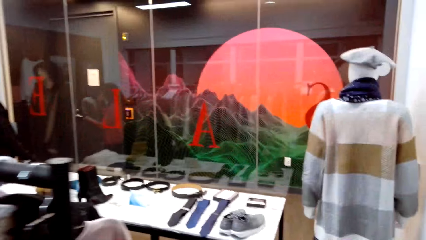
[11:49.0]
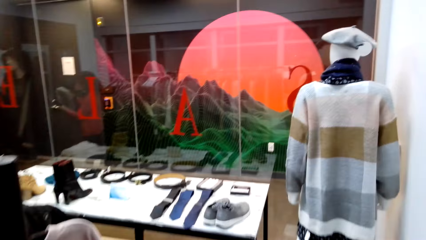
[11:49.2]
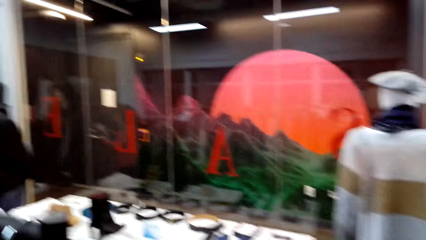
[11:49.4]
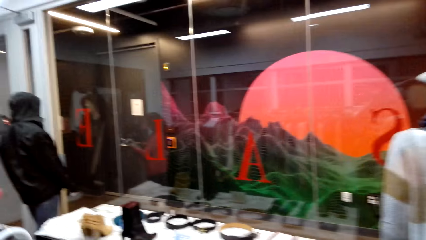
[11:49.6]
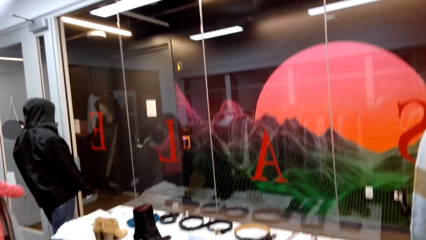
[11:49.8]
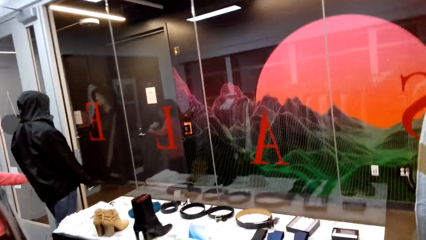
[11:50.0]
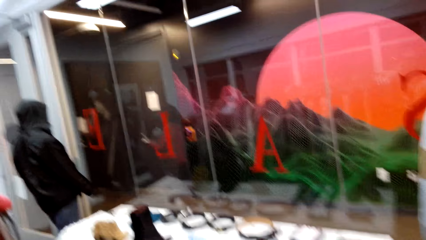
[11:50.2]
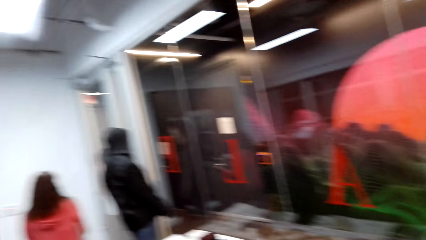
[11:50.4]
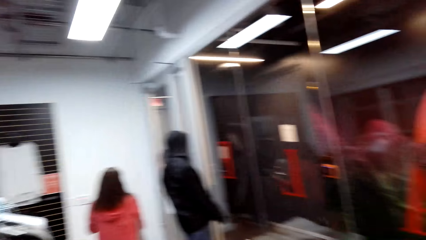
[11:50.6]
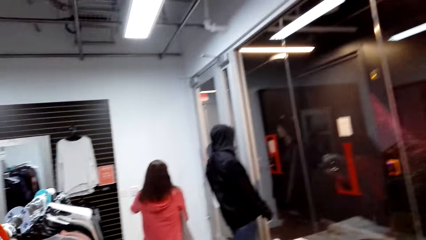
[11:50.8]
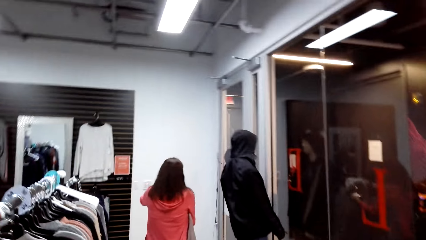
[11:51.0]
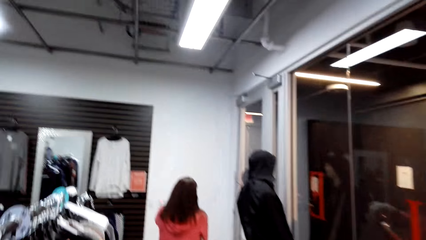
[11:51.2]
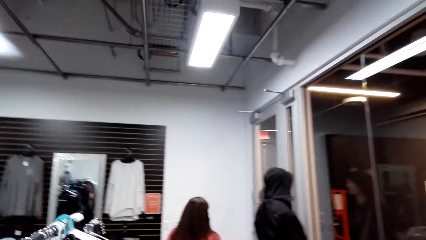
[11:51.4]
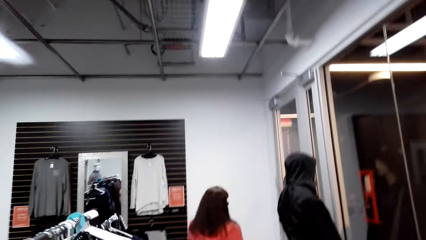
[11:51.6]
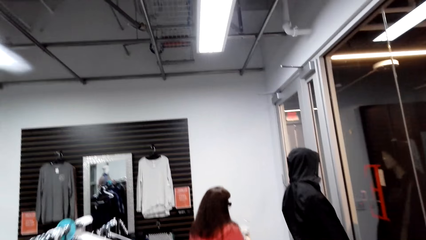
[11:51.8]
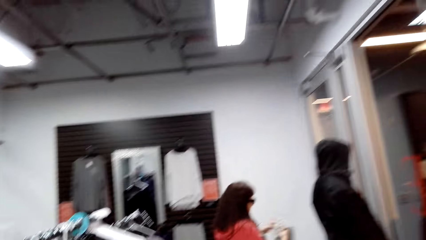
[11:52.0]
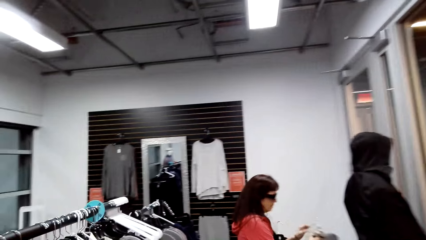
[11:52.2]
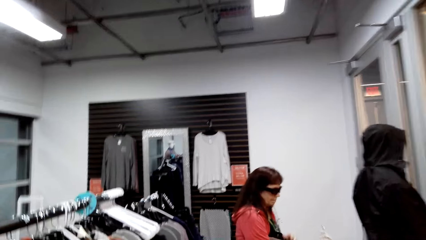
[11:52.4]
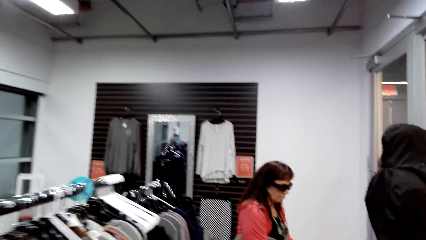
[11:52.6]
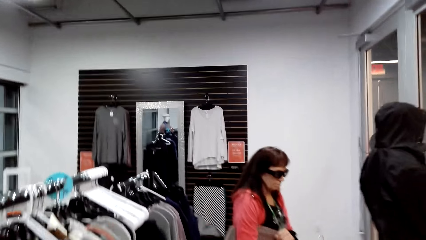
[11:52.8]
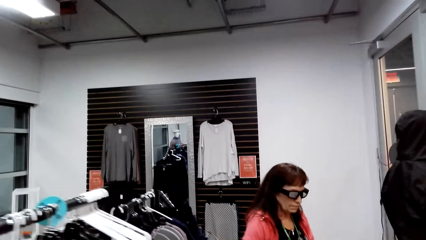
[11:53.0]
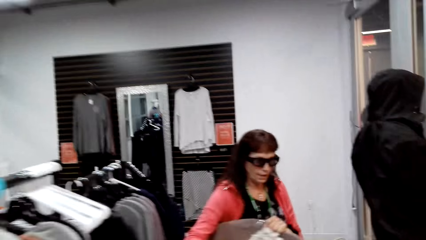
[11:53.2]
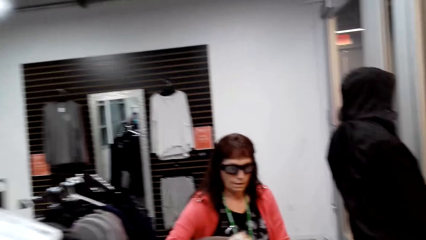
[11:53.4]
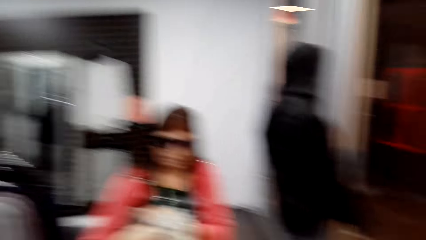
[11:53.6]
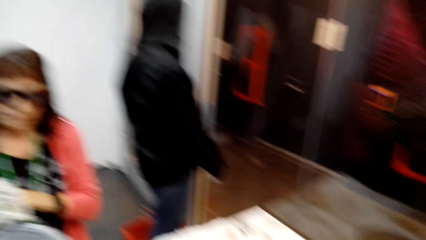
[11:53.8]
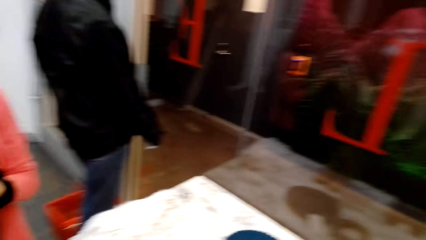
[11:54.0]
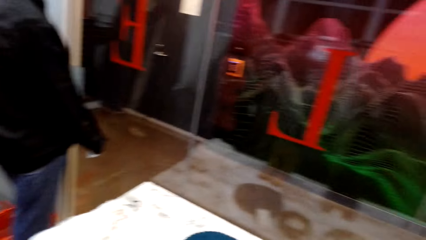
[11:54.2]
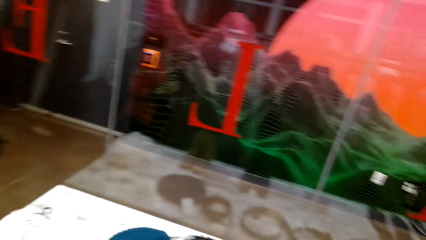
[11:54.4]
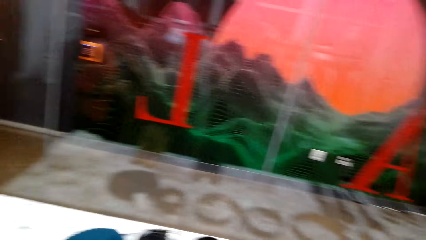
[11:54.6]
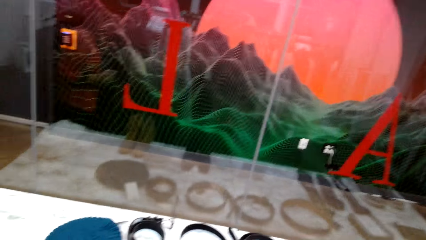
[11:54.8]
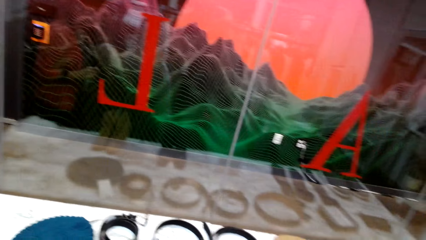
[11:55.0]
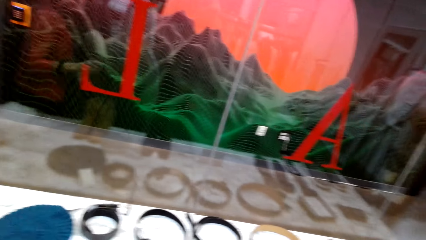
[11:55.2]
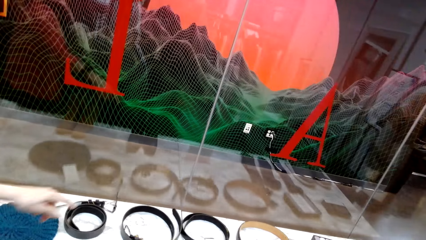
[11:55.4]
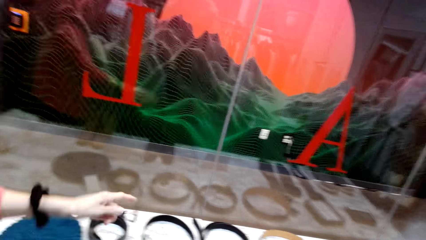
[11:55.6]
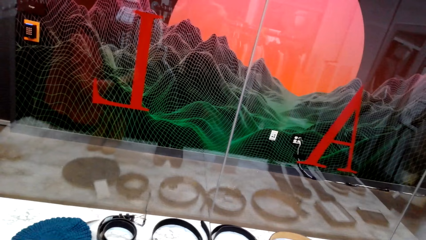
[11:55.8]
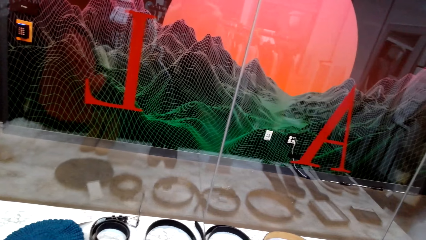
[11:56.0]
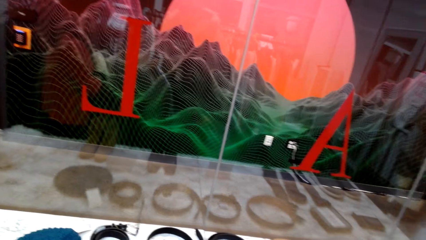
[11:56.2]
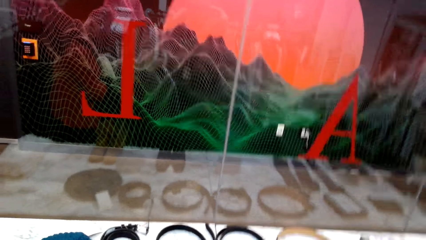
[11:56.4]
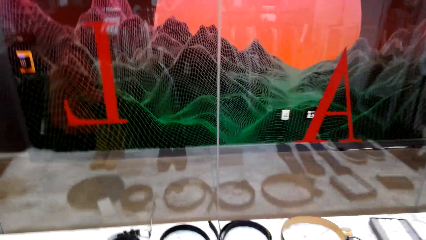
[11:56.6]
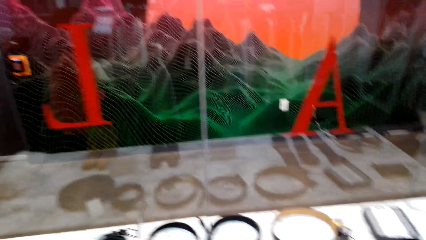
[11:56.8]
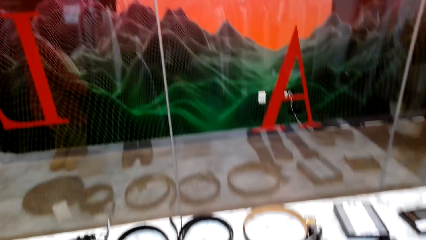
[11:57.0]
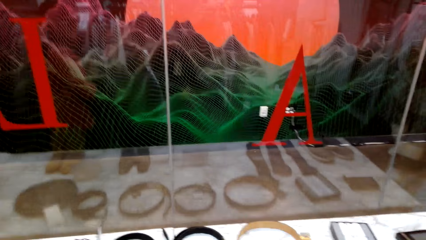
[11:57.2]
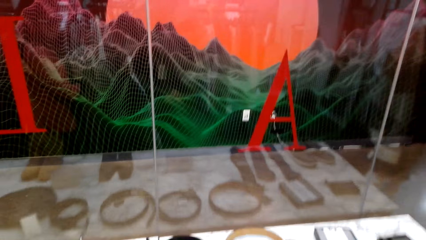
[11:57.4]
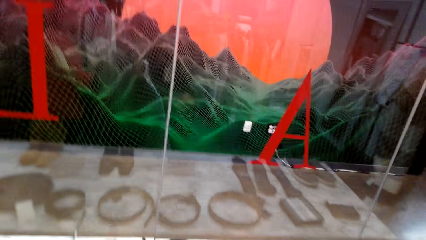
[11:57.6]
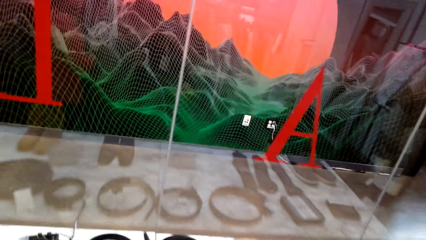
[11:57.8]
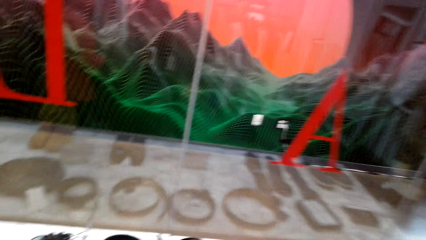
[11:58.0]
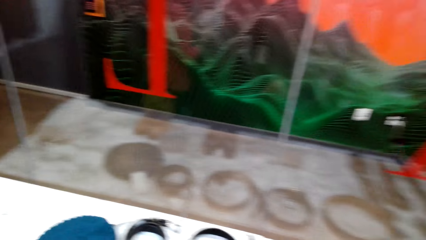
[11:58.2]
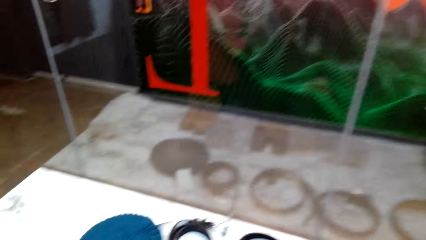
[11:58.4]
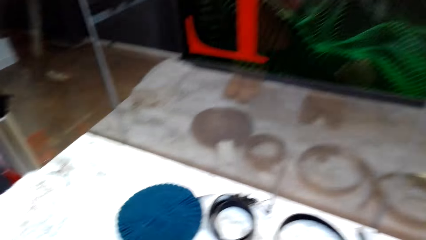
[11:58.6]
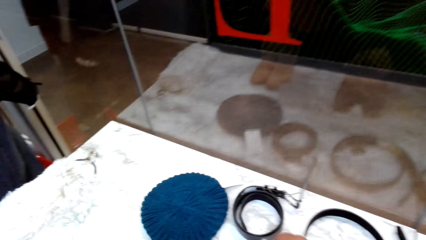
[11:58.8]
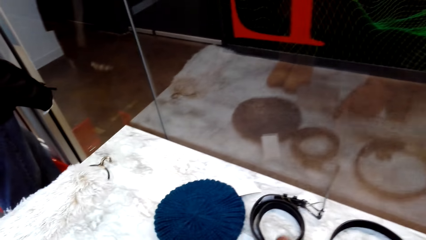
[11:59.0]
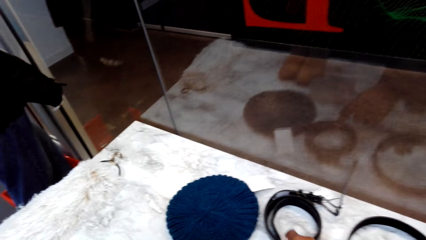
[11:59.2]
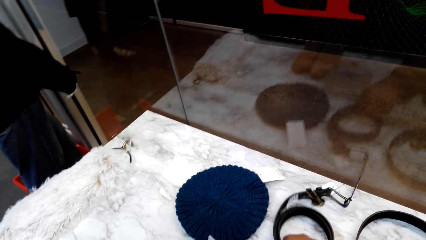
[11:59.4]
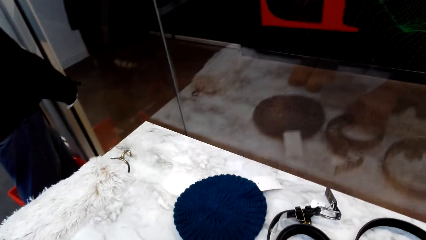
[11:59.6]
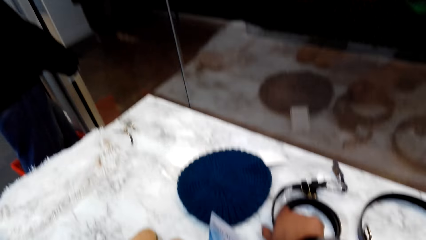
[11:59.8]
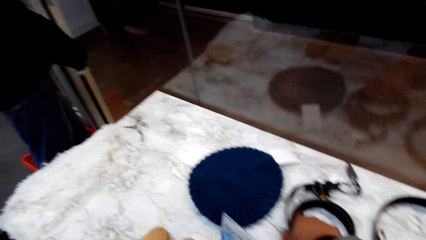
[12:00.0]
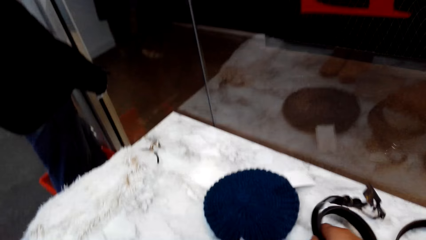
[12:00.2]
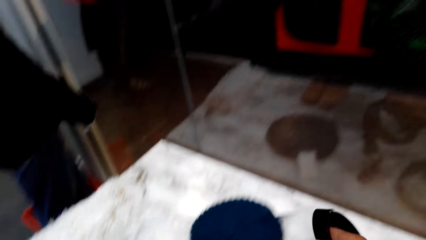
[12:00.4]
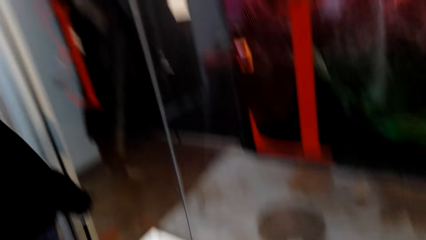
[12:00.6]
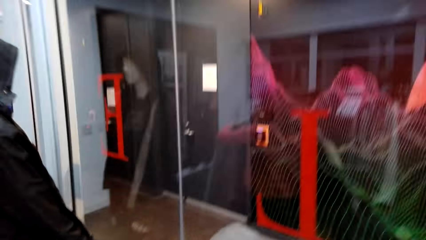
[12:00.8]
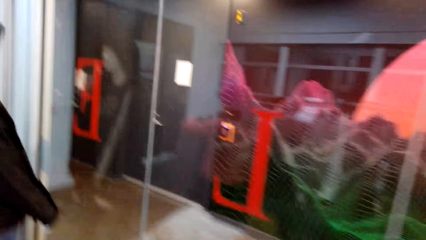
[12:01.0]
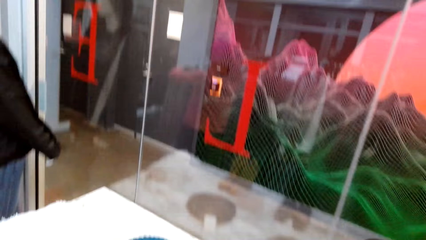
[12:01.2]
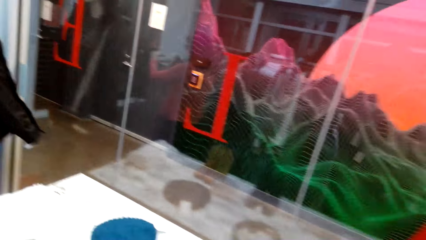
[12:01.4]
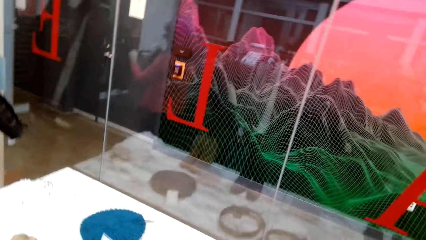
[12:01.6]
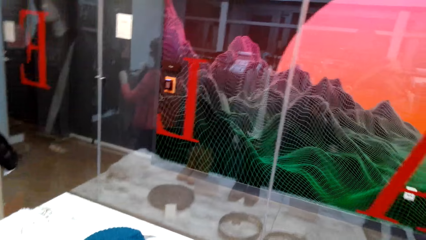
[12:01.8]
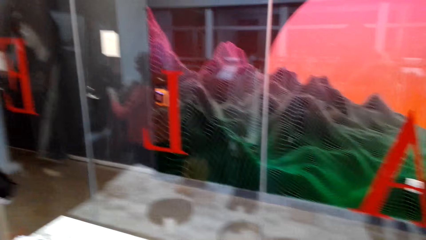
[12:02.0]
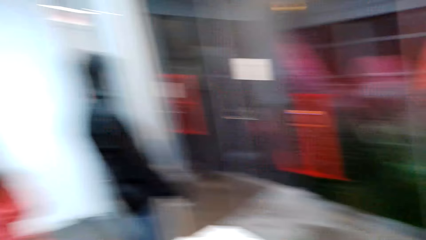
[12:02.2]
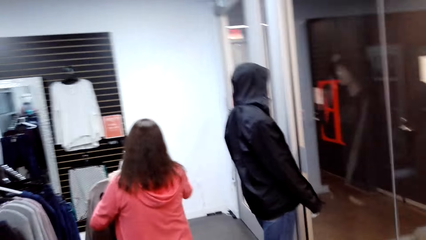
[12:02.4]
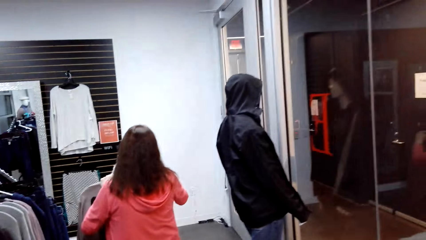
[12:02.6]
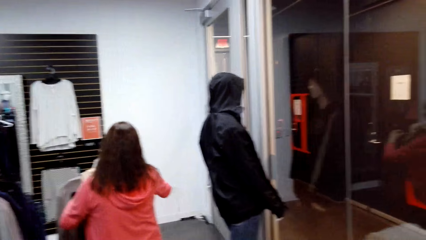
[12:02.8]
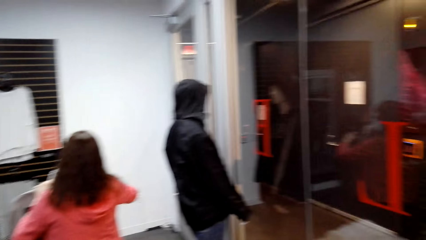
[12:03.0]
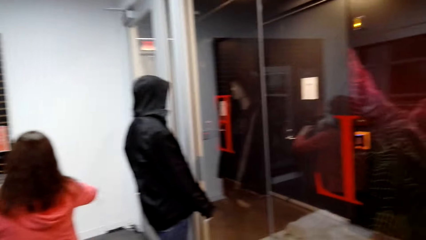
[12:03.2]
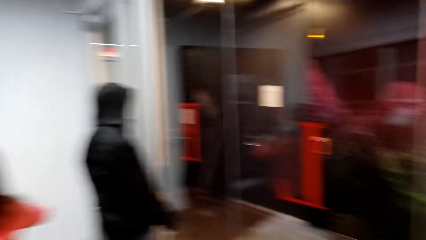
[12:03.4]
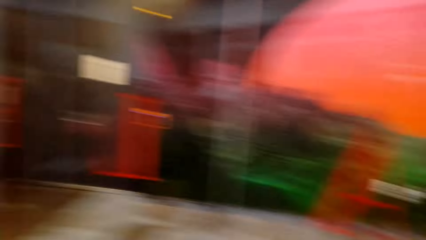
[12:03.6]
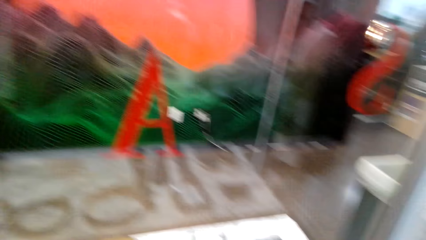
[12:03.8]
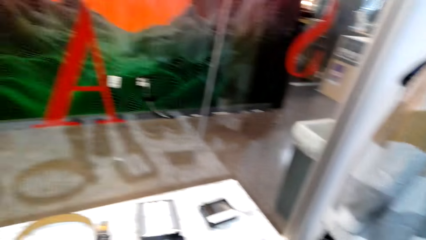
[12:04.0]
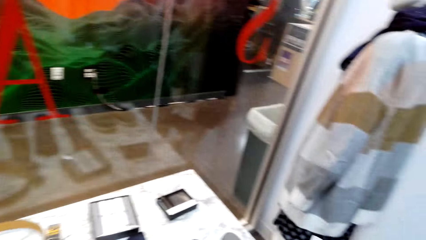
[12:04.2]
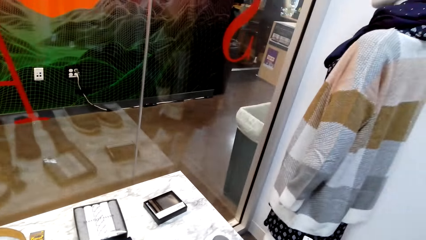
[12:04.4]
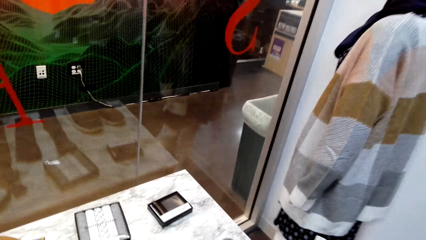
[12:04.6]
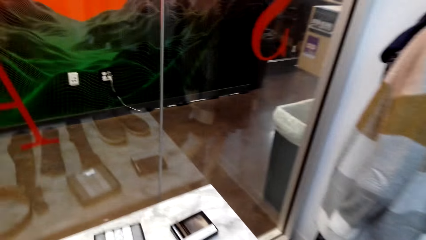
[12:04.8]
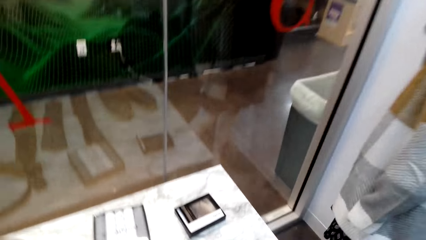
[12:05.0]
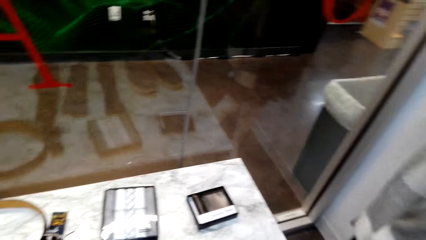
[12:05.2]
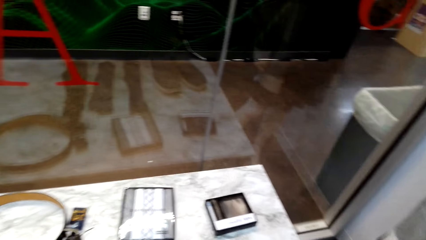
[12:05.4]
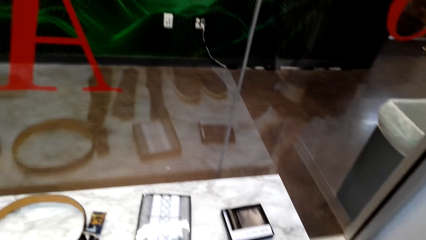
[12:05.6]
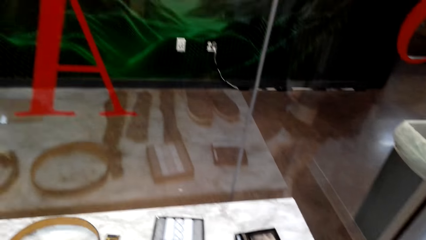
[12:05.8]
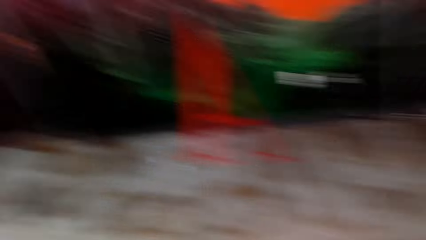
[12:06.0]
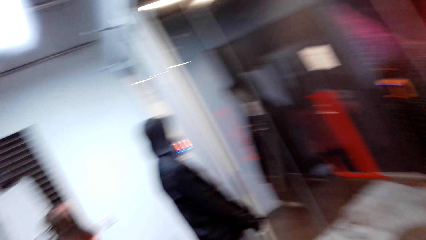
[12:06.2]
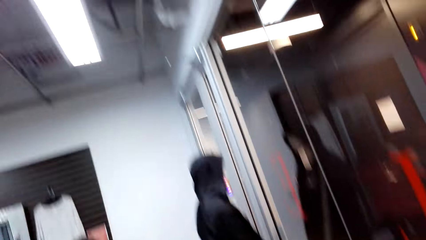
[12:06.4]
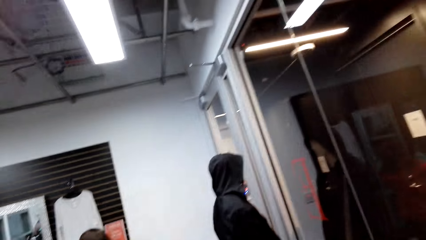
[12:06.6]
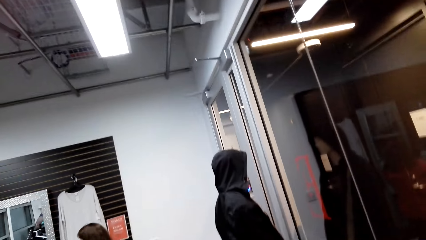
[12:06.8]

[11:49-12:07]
The camera wearer walks around the clothing store. A woman folds a cloth. The camera wearer dialogues with the woman. They pick up a belt. They dialogue with the woman. They walk around the clothing store.
